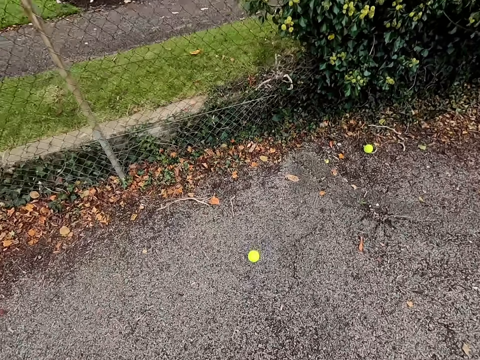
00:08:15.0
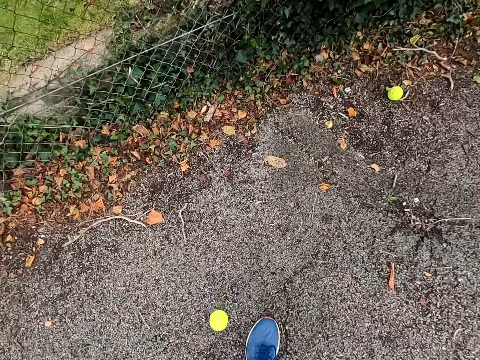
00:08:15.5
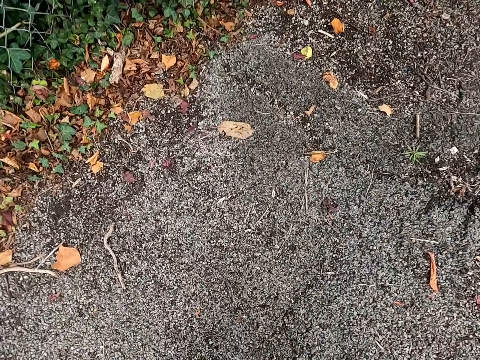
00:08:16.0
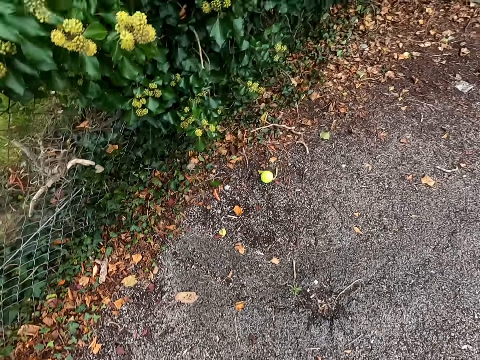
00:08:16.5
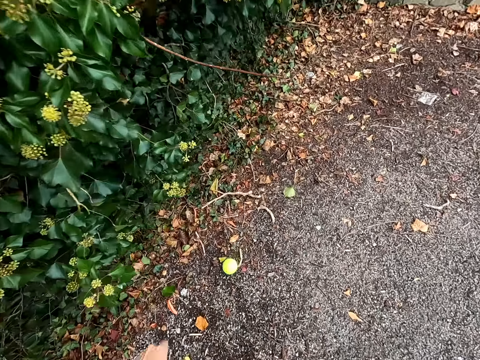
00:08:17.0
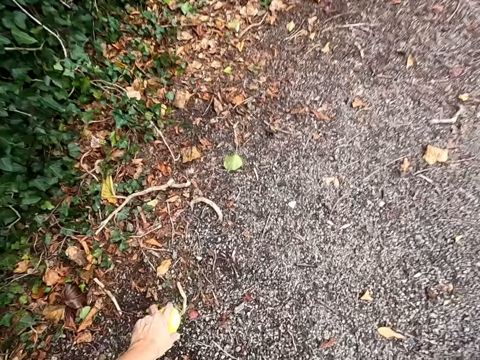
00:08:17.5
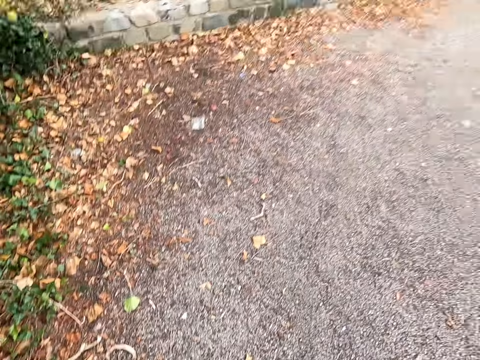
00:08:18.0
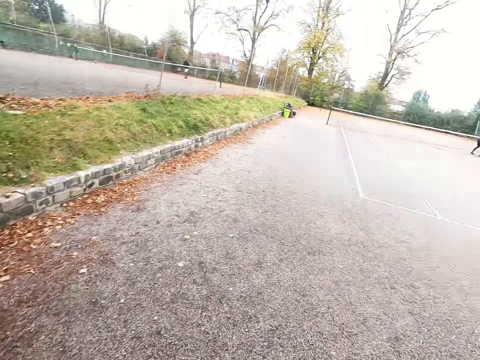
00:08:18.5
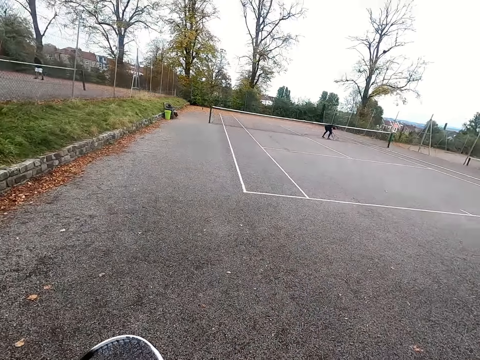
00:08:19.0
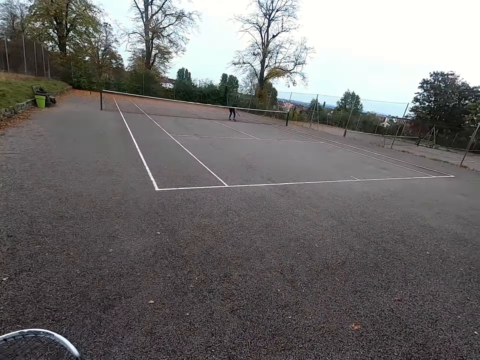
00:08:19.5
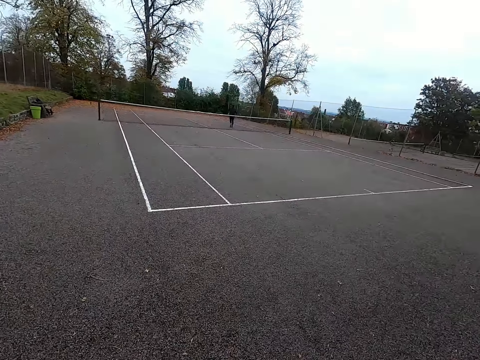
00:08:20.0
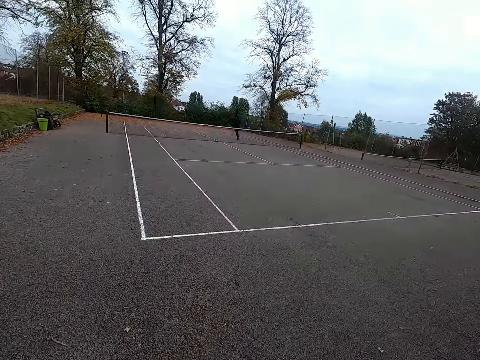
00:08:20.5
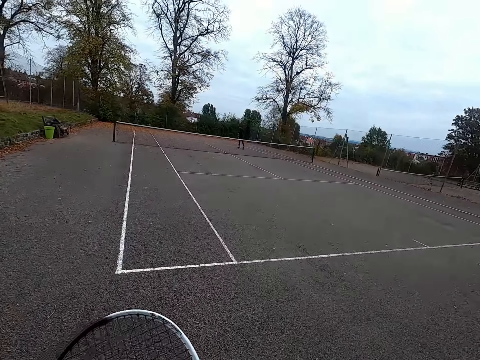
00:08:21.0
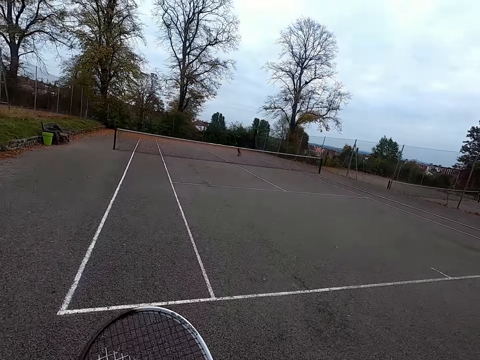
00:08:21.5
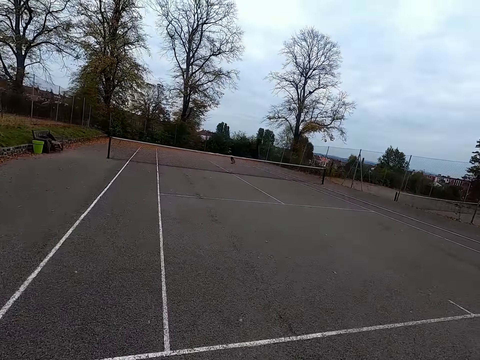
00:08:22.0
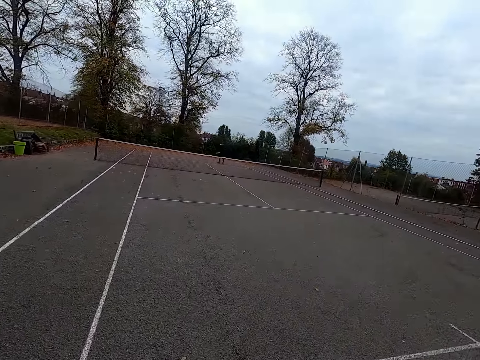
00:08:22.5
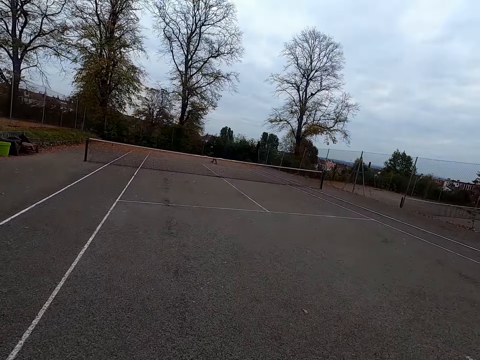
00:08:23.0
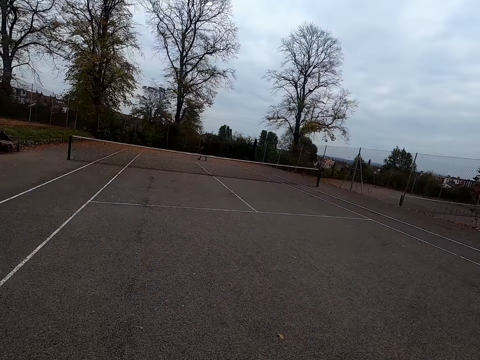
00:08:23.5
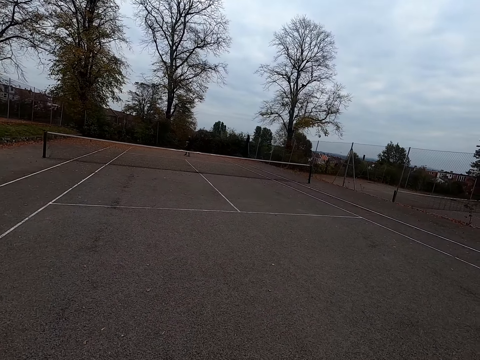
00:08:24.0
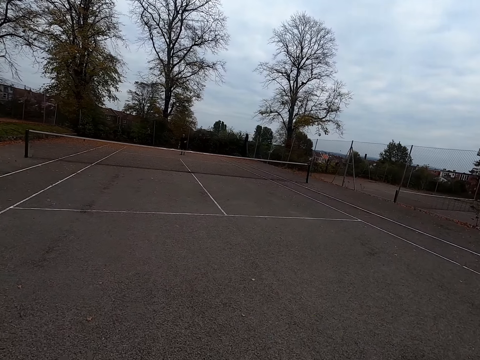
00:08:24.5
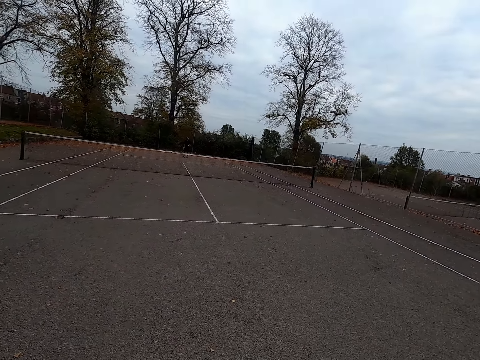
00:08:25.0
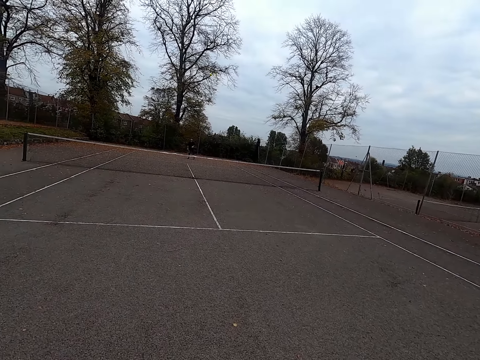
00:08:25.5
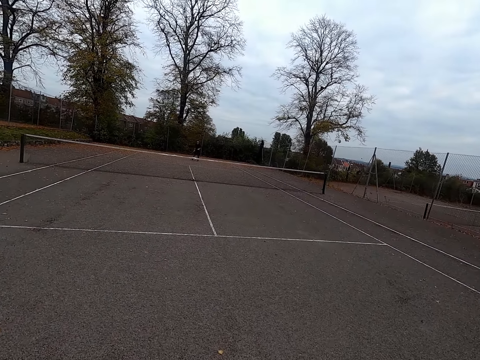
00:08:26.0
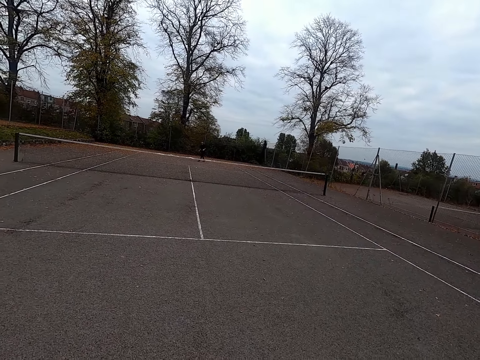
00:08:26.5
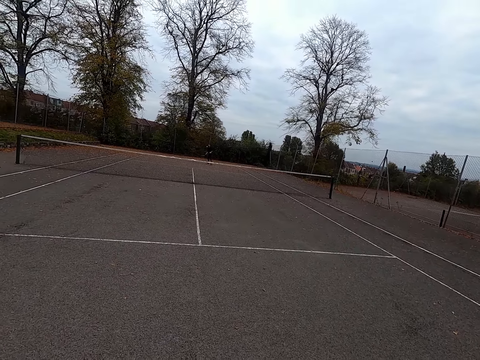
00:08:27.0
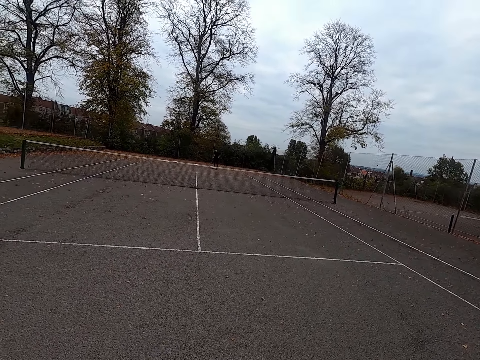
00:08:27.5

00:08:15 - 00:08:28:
The camera wearer picks up a tennis ball. They pick up the tennis ball again. They walk around. A man walks around. The camera wearer walks around. They play tennis and throw the ball with a tennis bat.

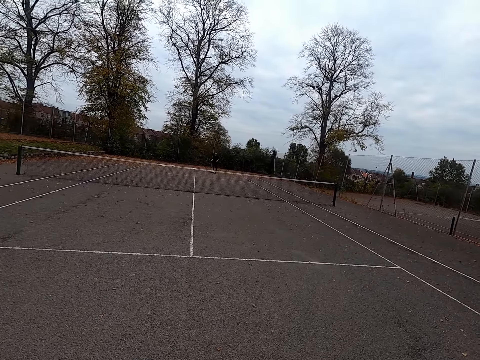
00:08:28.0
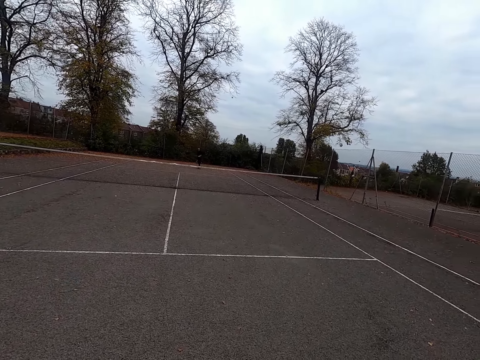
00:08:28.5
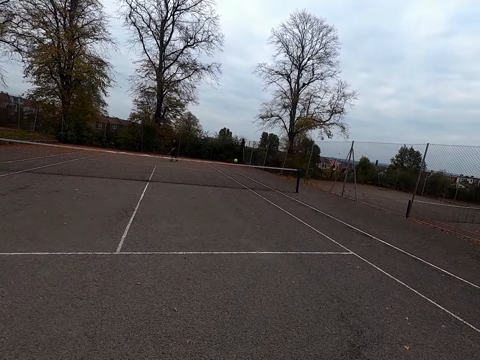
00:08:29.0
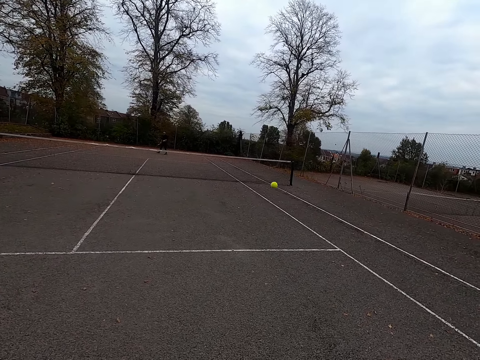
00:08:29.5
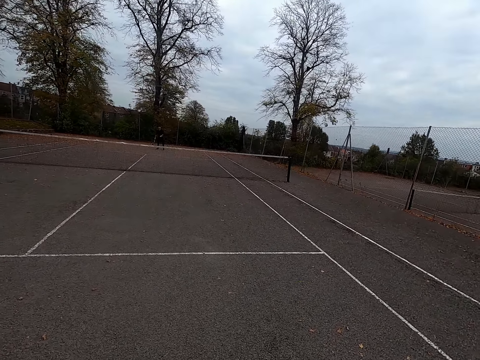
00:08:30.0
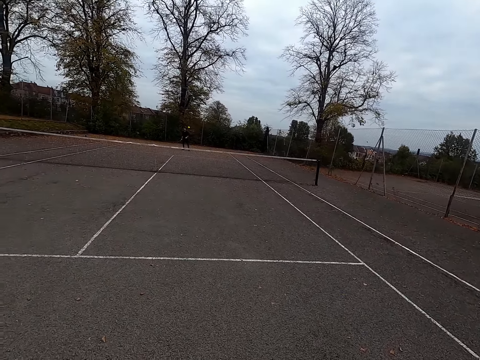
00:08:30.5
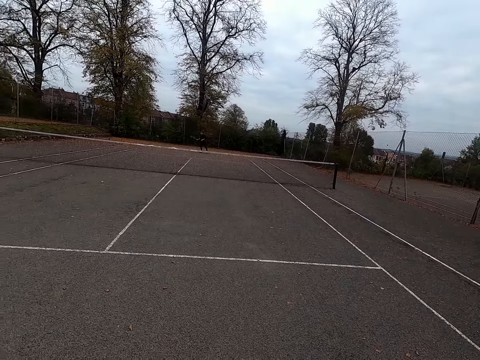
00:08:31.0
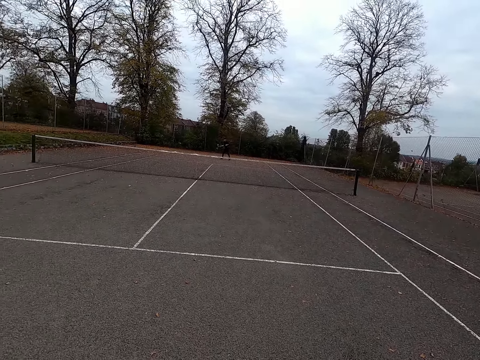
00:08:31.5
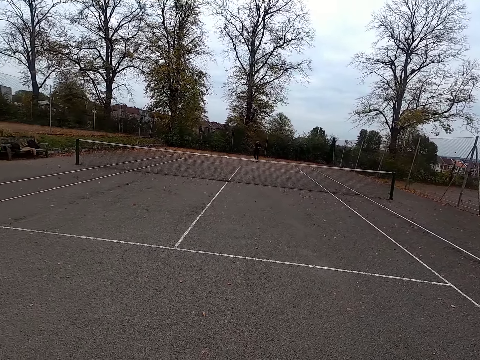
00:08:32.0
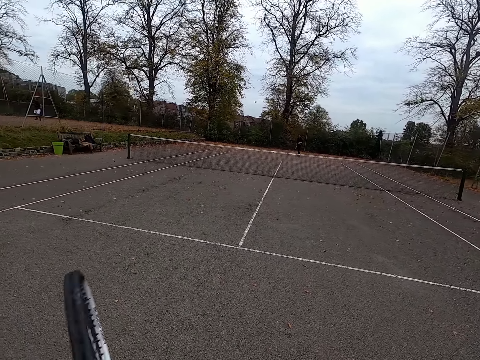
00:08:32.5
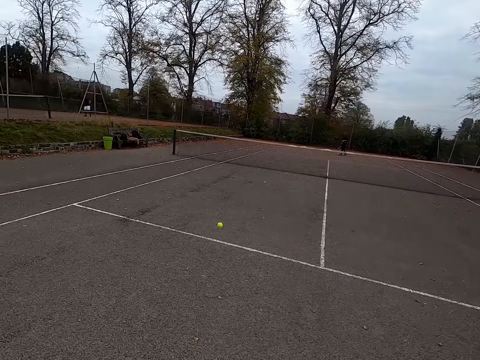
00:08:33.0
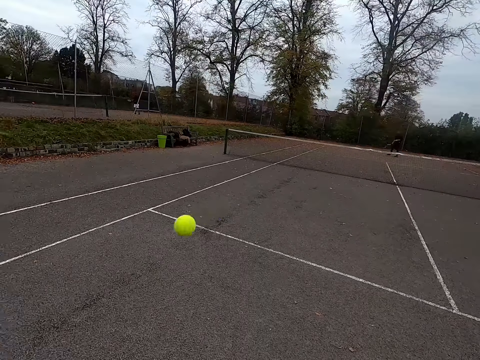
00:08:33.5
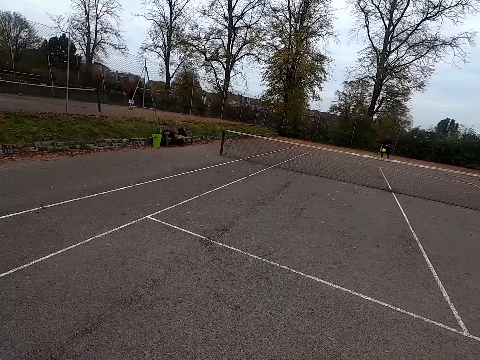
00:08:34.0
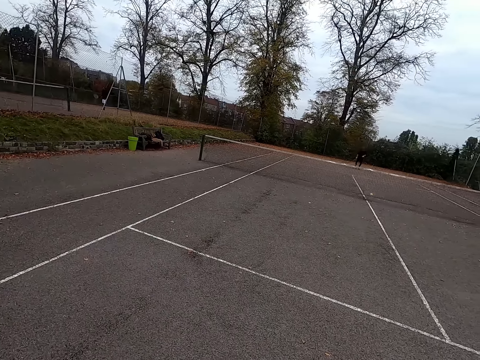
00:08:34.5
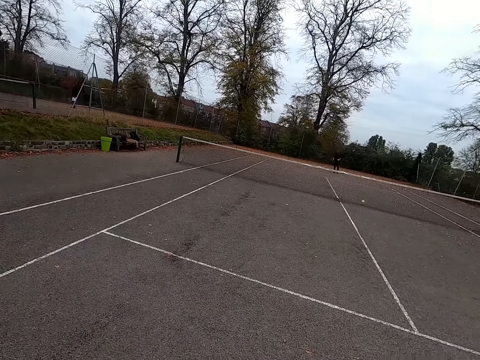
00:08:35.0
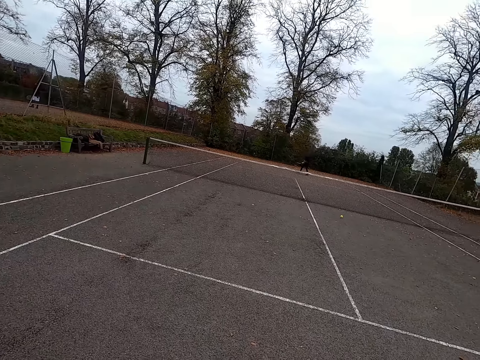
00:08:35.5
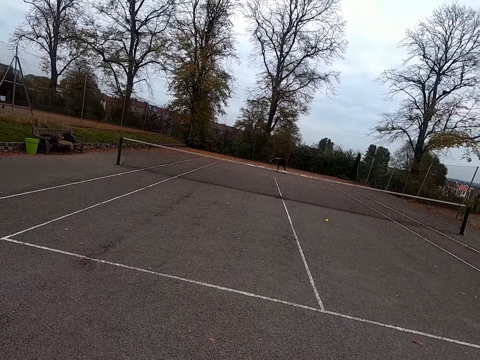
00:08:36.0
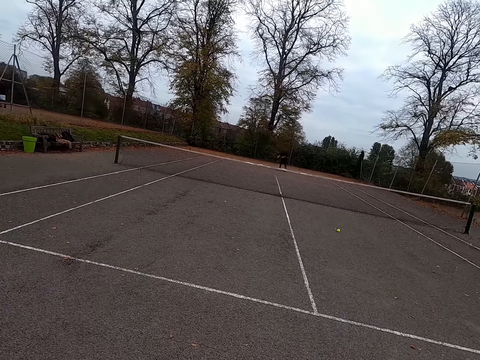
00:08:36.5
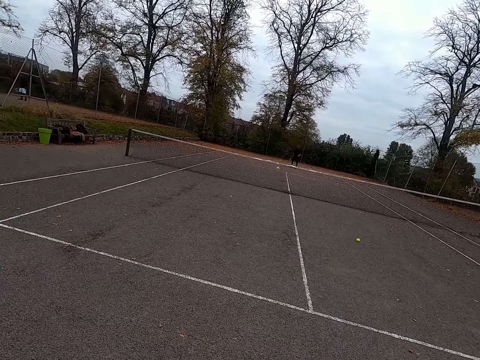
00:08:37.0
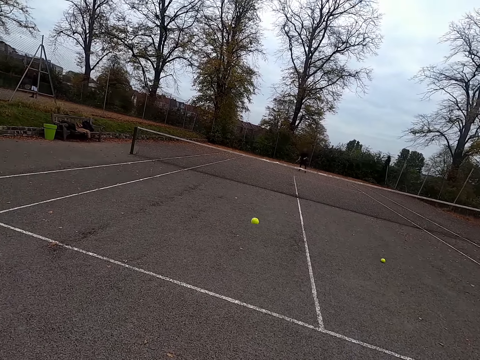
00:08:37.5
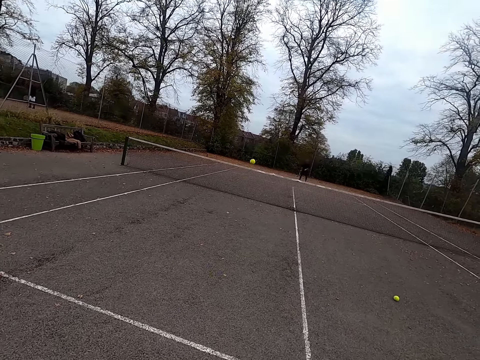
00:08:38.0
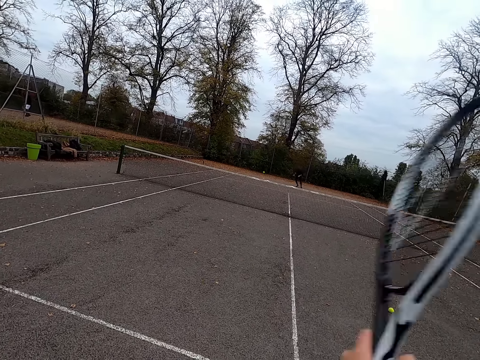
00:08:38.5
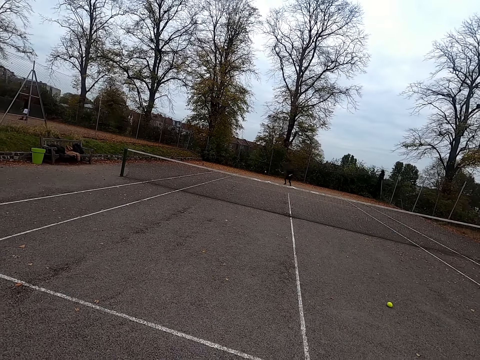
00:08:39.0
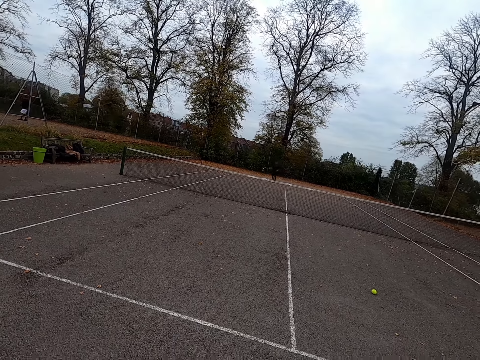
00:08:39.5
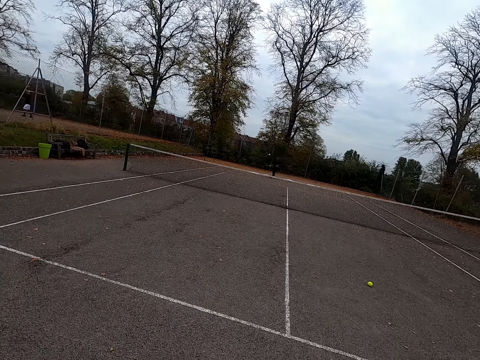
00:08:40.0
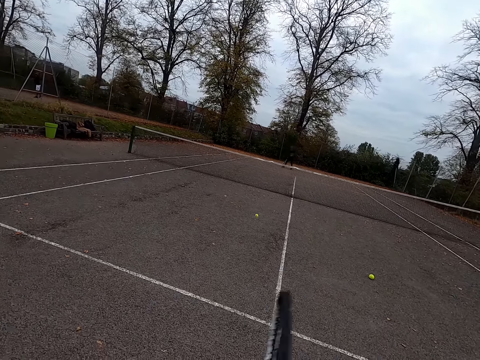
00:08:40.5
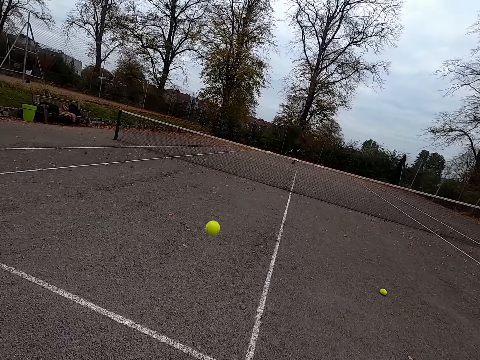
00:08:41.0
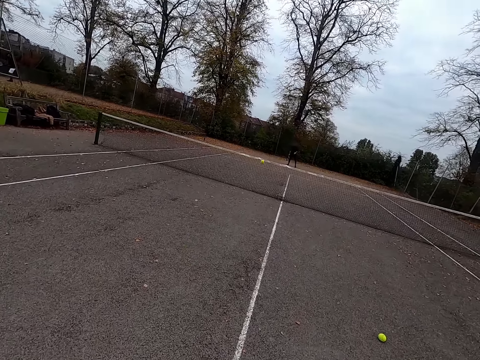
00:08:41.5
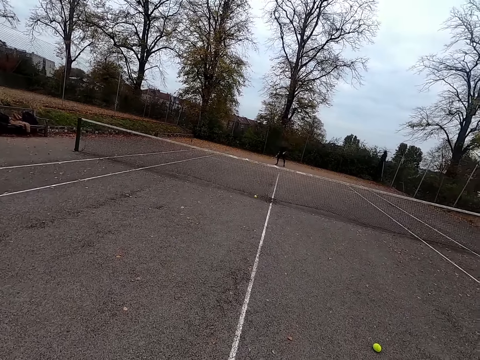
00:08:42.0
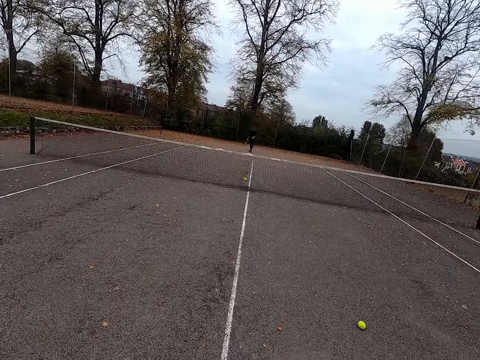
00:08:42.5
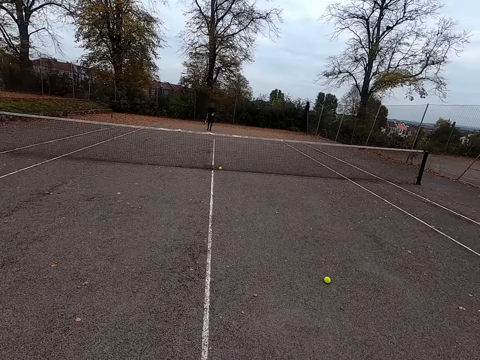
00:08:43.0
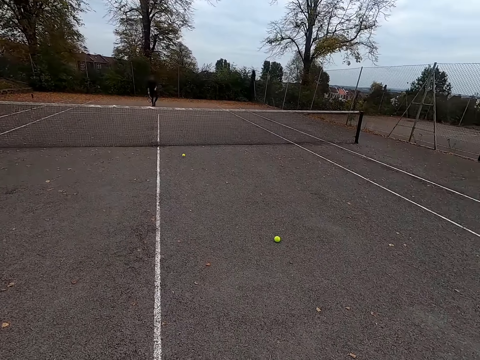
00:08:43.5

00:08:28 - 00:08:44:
The camera wearer walks around. A man throws a ball with a tennis bat. The camera wearer plays tennis and throws the ball with the tennis bat. The man plays tennis and throws the ball with the tennis bat. The camera wearer plays tennis and throws the ball with the tennis bat. The man throws the ball with the tennis bat. The camera wearer throws the ball with the tennis bat. The man throws the ball with the tennis bat. The camera wearer throws the ball with the tennis bat.
